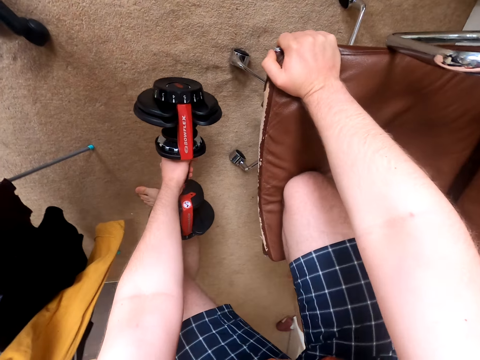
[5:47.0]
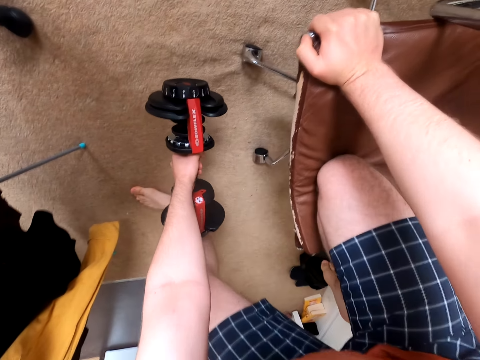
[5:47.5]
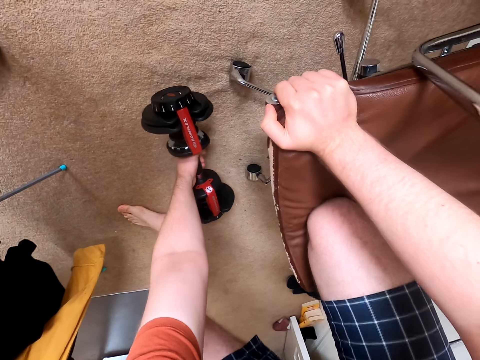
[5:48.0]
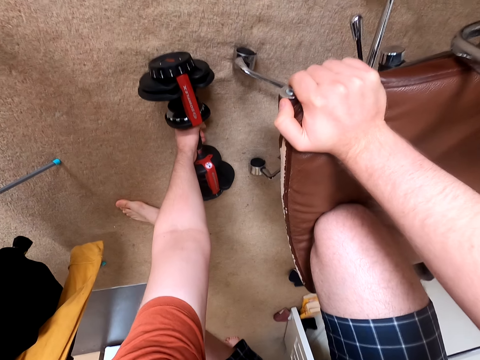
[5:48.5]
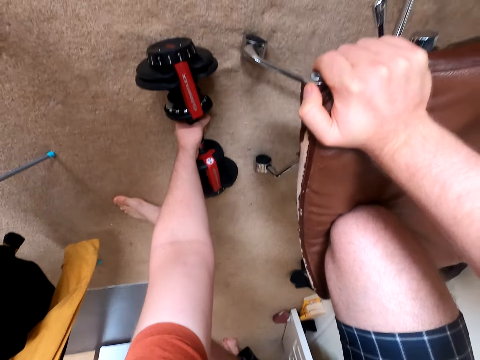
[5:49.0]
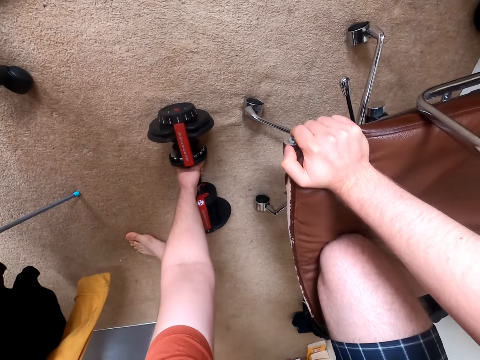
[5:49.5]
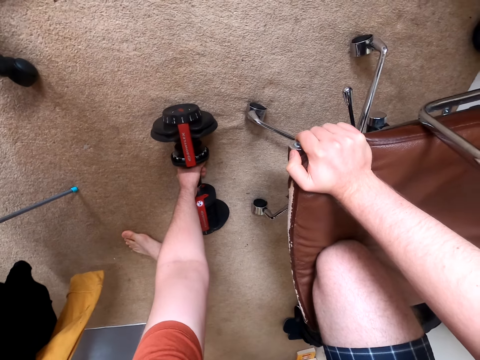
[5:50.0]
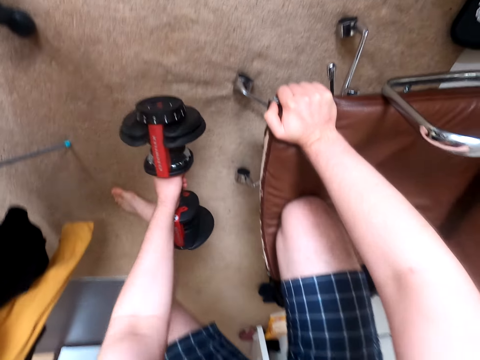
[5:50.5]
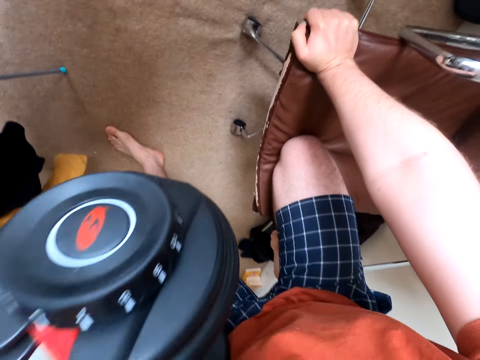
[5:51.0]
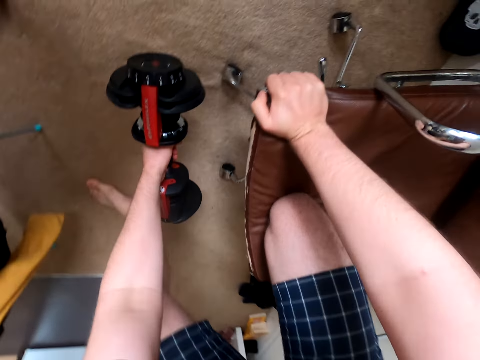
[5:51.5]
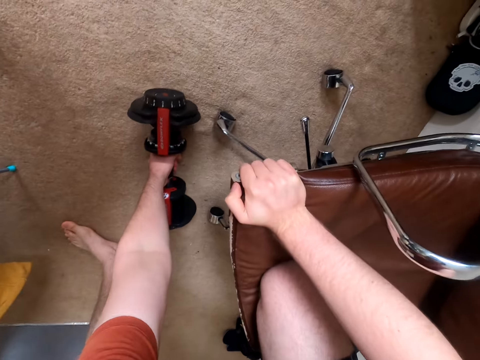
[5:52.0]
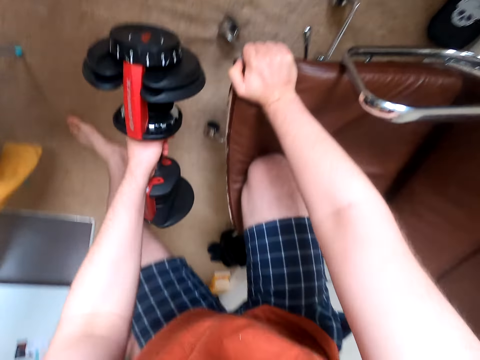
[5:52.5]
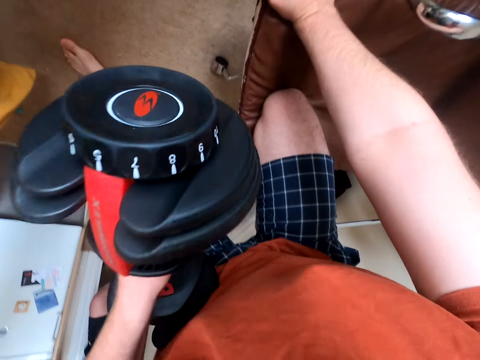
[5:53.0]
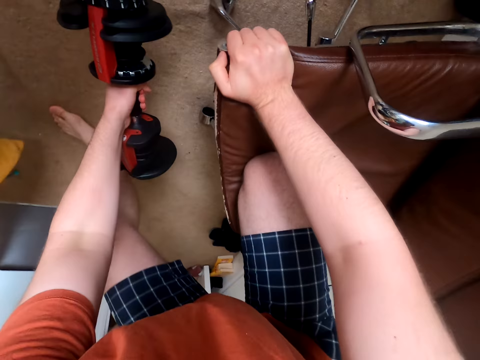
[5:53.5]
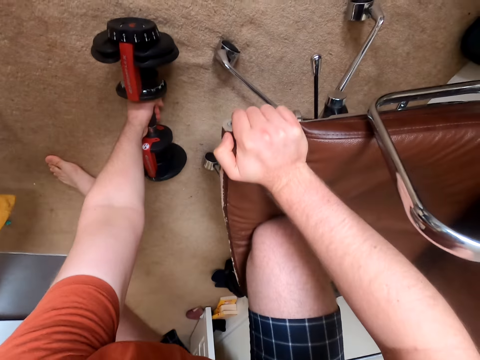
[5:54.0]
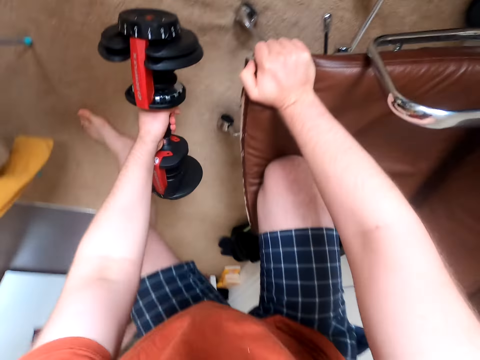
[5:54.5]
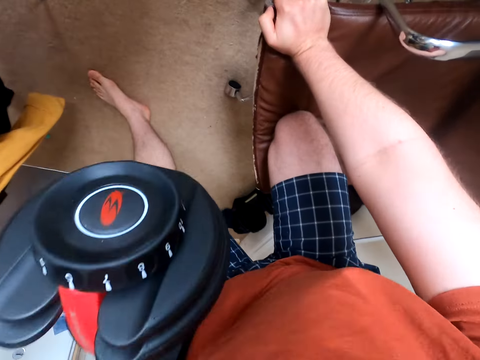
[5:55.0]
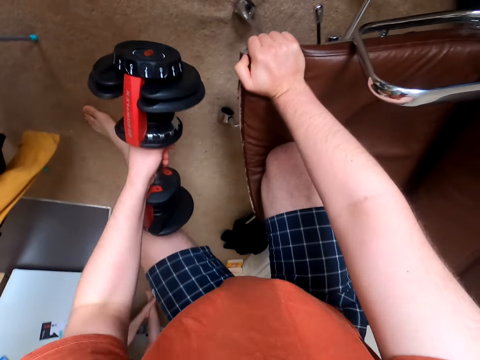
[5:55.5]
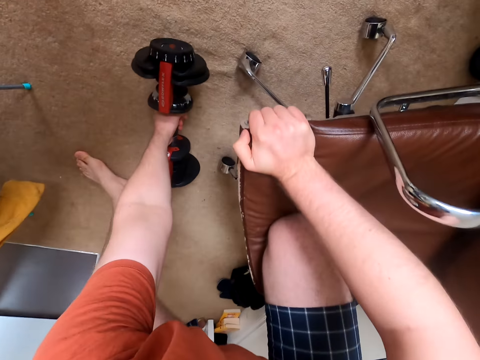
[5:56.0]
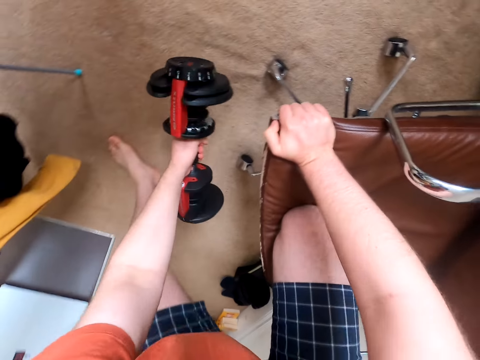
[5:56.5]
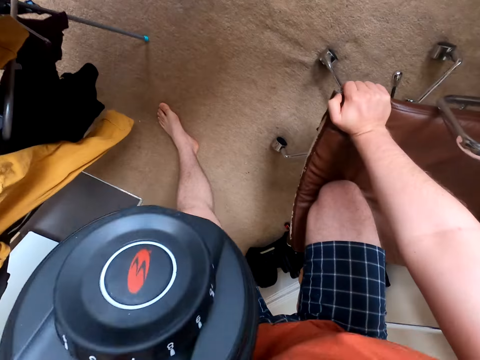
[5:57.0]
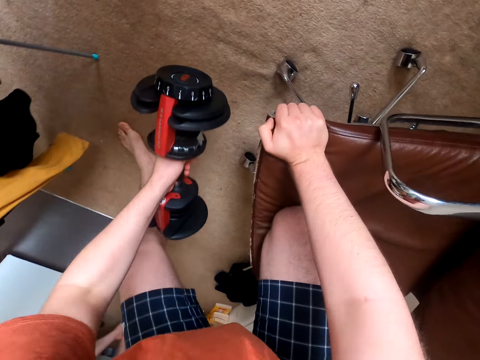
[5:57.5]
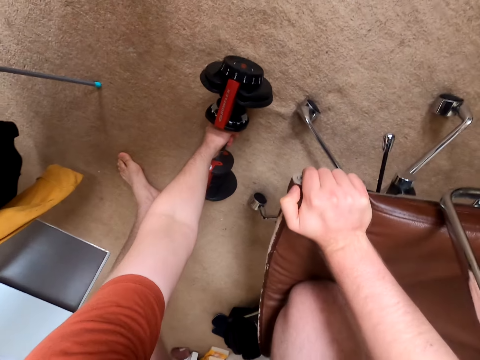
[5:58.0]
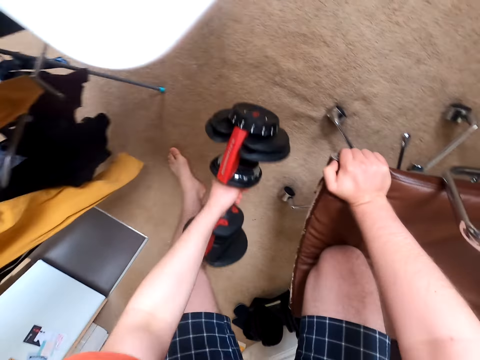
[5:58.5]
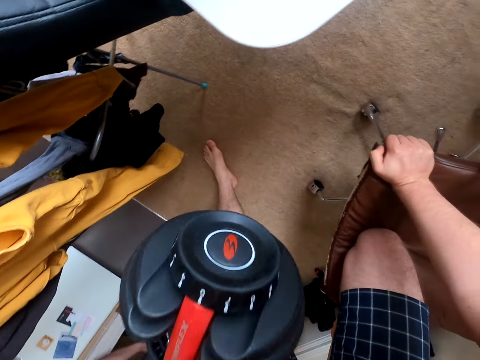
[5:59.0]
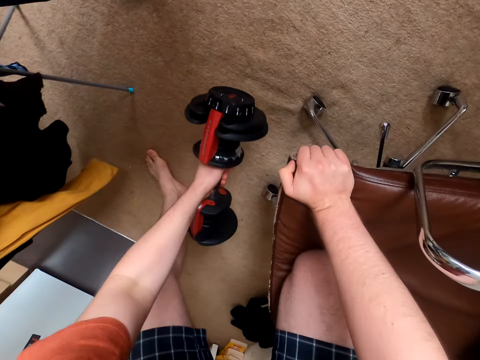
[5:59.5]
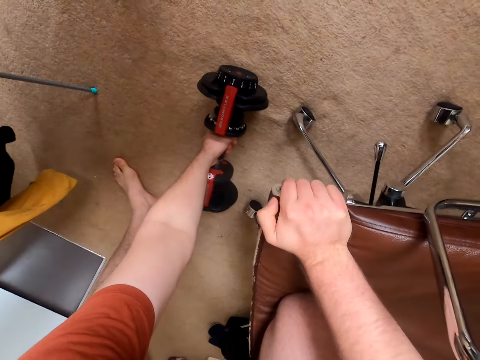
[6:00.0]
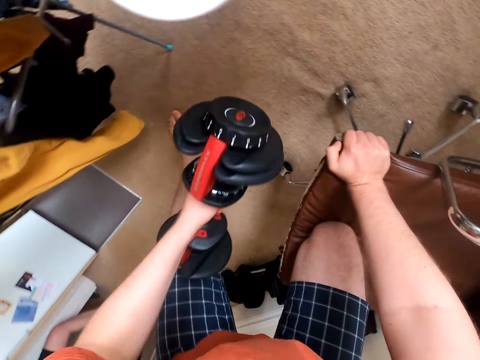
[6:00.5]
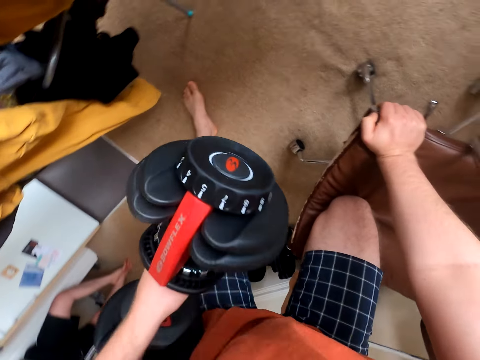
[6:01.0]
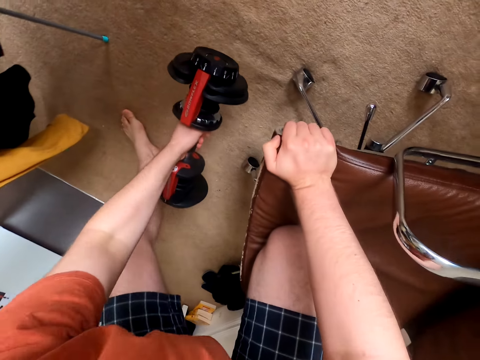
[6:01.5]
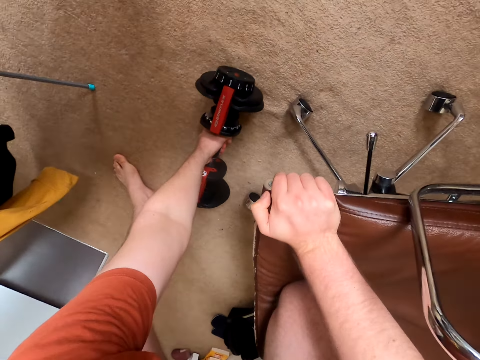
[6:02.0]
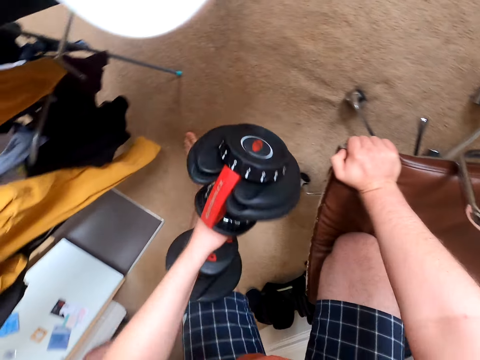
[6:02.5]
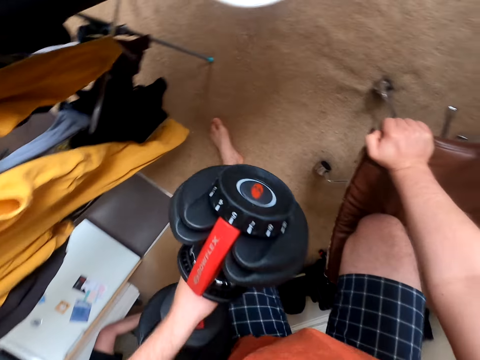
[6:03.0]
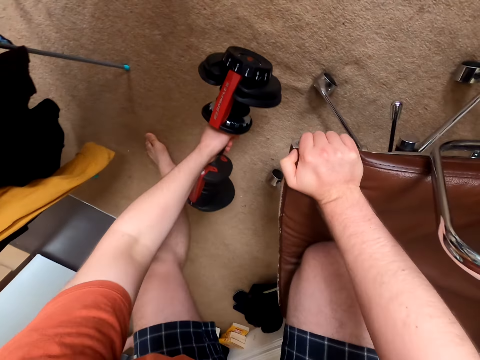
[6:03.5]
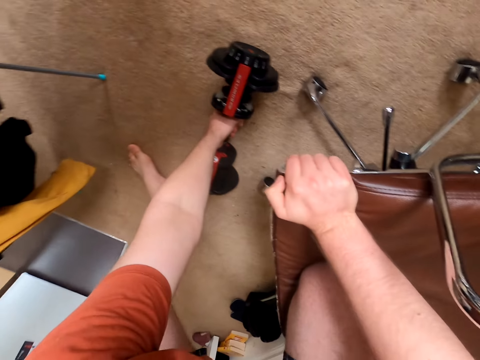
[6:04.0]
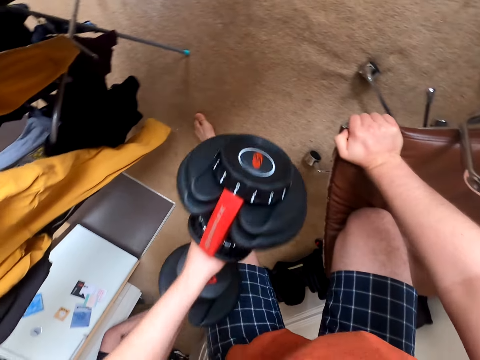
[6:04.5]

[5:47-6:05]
The camera wearer holds the dumbbell. He leans on the chair. He lifts up the dumbbell. He exercises with the dumbbell on his left hand. He puts the dumbbell down. He lifts up the dumbbell and puts the dumbbell down. He lifts up the dumbbell and puts the dumbbell down. He lifts up the dumbbell and puts the dumbbell down. He lifts up the dumbbell and puts the dumbbell down. He lifts up the dumbbell and puts the dumbbell down. He lifts up the dumbbell and puts the dumbbell down.

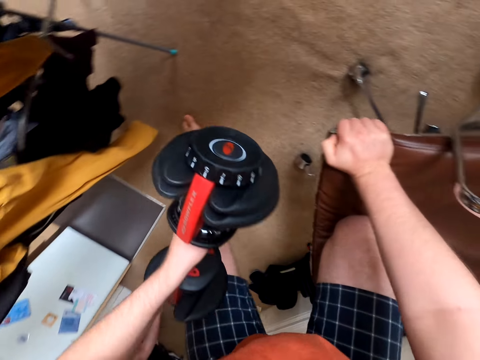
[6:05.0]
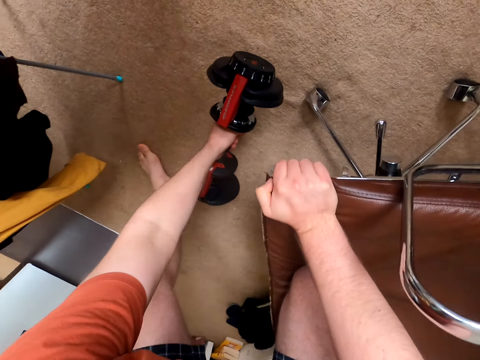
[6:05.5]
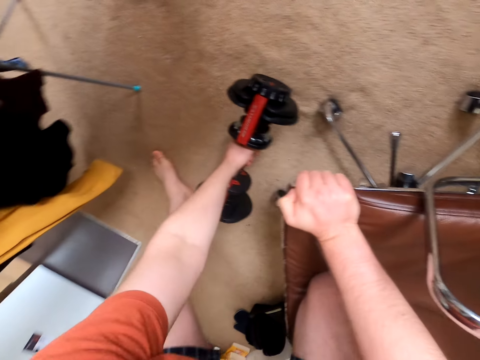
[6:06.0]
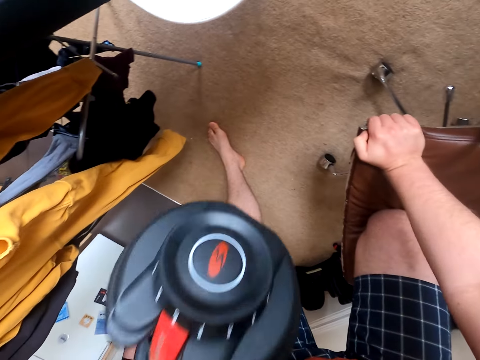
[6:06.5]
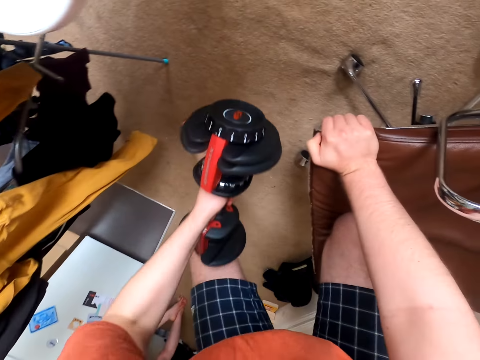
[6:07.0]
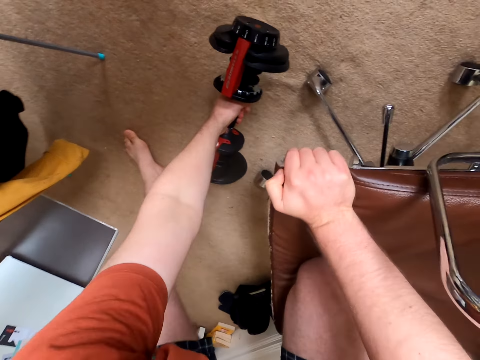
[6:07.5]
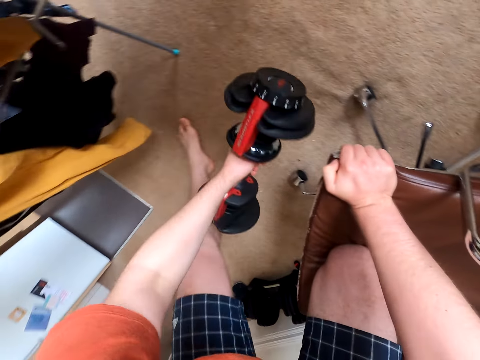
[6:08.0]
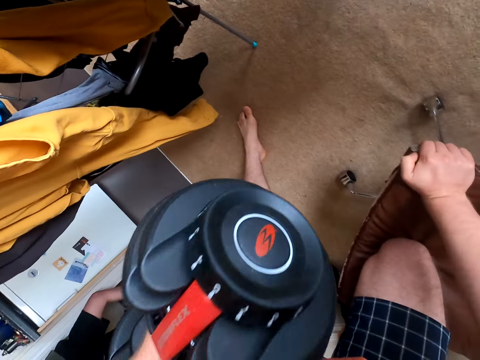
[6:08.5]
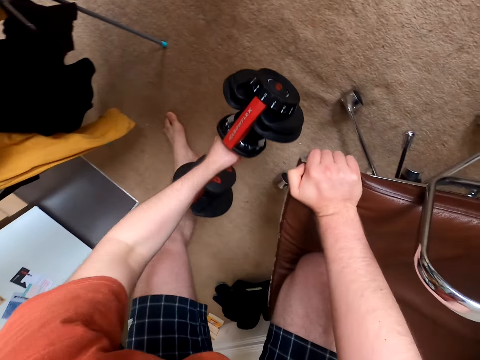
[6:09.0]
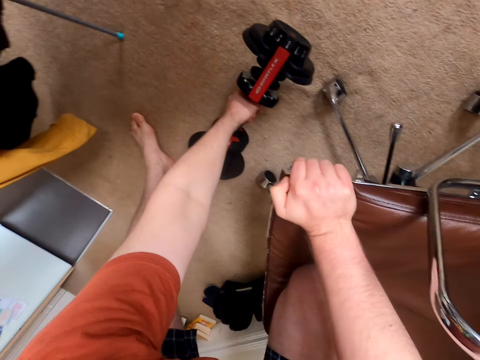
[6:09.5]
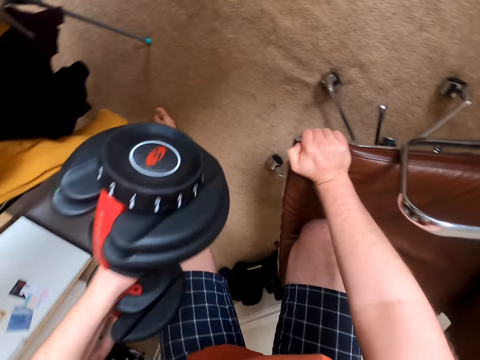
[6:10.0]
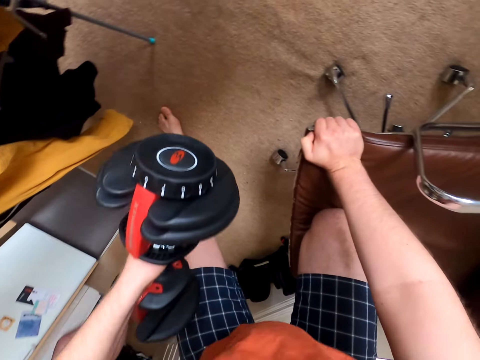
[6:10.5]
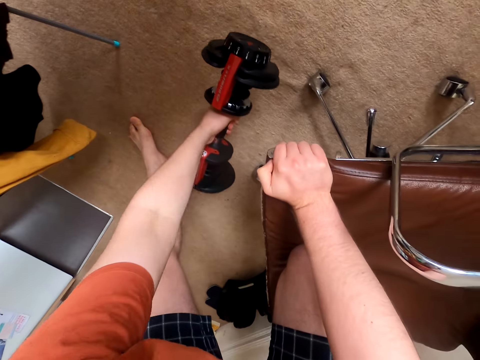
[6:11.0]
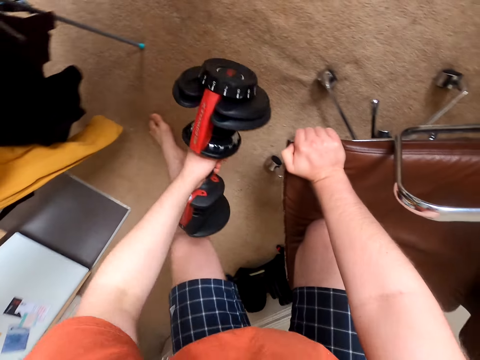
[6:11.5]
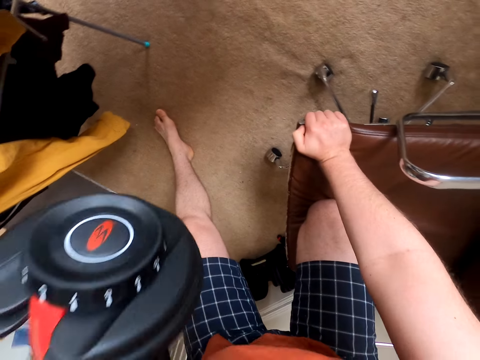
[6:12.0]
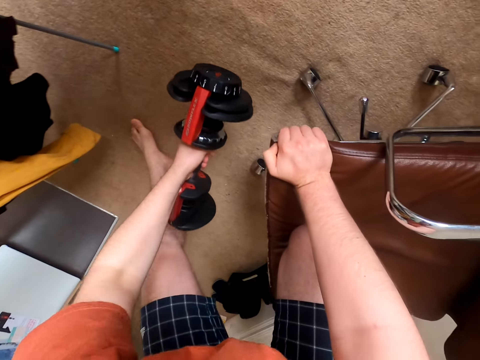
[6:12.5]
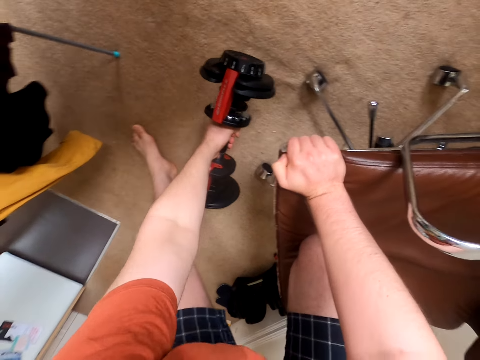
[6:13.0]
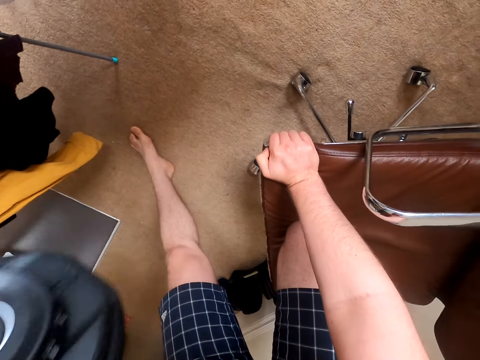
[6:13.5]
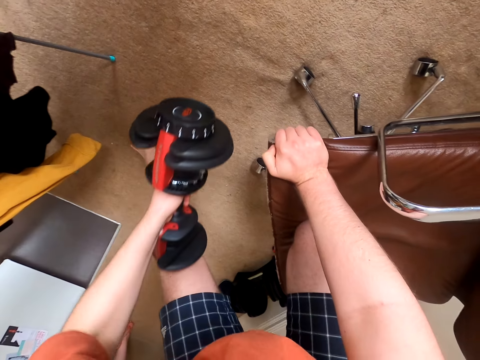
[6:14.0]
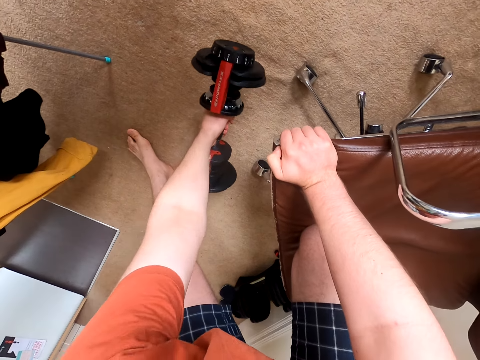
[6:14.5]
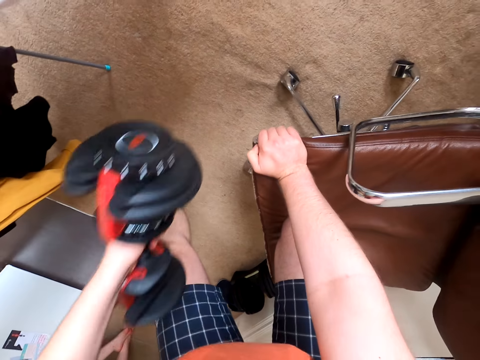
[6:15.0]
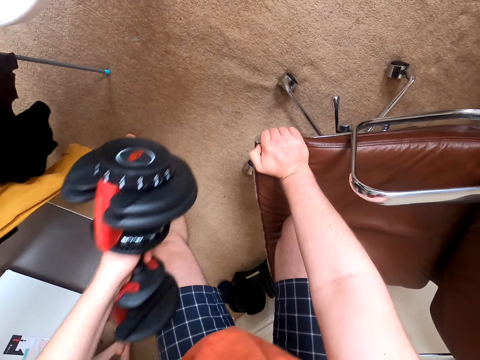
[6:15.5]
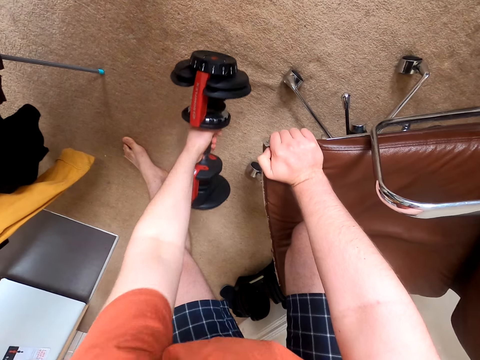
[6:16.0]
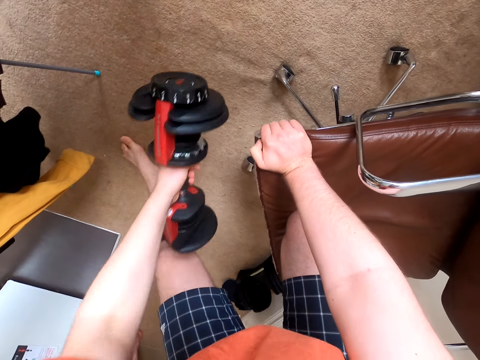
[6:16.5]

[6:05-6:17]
The camera wearer lifts up the dumbbell and puts the dumbbell down. They lift up the dumbbell and put the dumbbell down. They lift up the dumbbell and put the dumbbell down. They lift up the dumbbell and put the dumbbell down. They lift up the dumbbell and put the dumbbell down. They lift up the dumbbell and put the dumbbell down. They lift up the dumbbell and put the dumbbell down.
